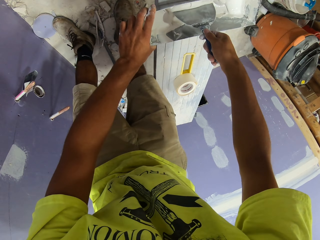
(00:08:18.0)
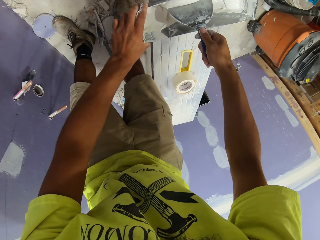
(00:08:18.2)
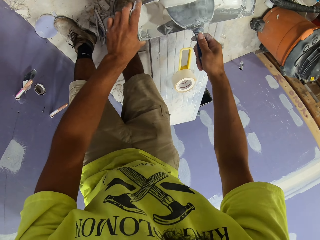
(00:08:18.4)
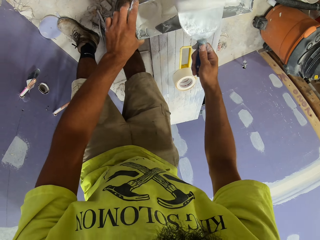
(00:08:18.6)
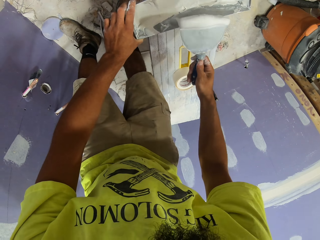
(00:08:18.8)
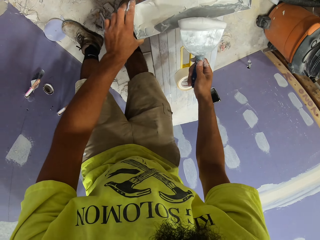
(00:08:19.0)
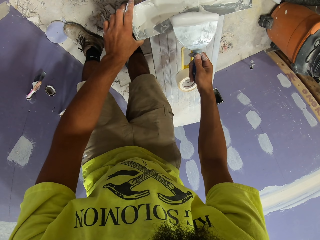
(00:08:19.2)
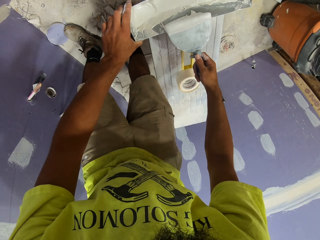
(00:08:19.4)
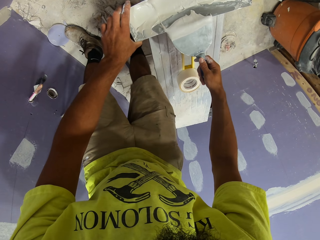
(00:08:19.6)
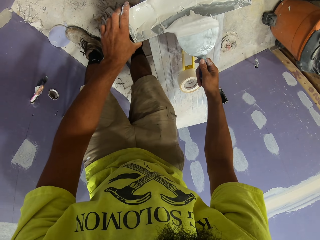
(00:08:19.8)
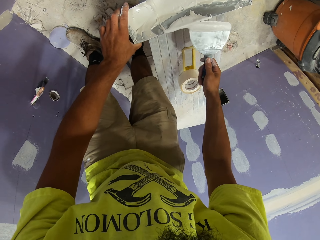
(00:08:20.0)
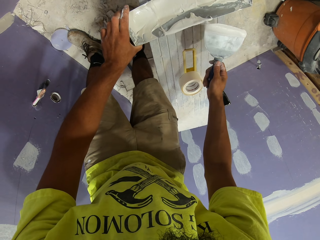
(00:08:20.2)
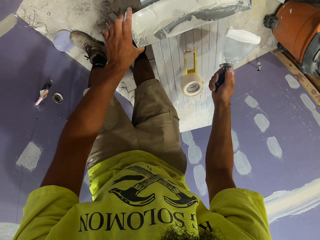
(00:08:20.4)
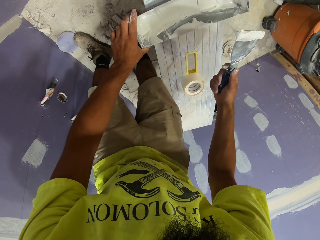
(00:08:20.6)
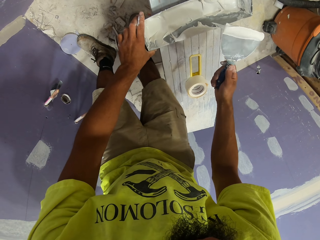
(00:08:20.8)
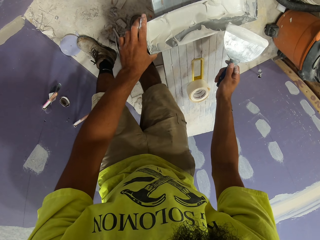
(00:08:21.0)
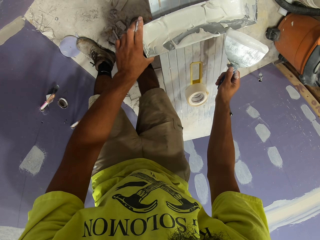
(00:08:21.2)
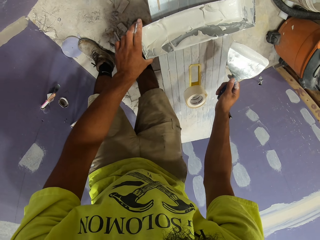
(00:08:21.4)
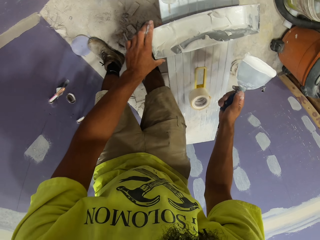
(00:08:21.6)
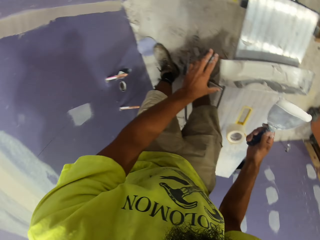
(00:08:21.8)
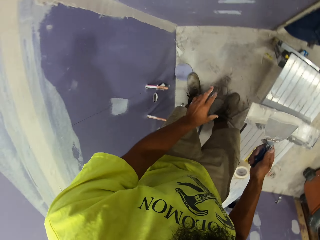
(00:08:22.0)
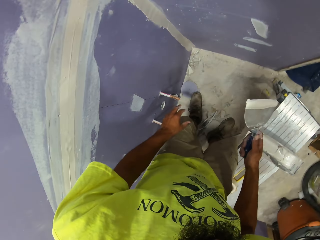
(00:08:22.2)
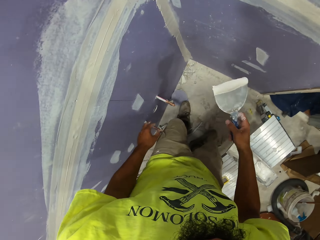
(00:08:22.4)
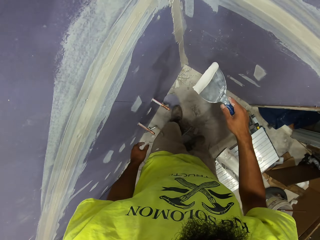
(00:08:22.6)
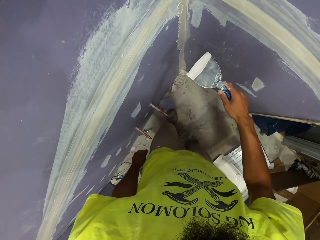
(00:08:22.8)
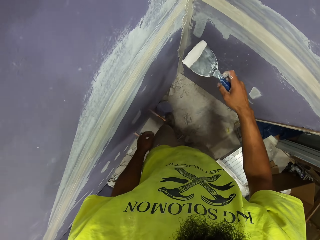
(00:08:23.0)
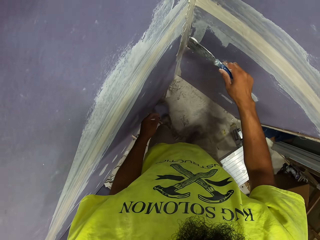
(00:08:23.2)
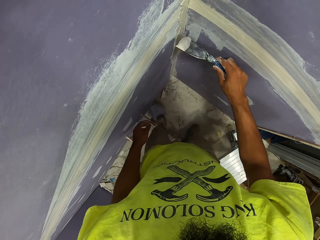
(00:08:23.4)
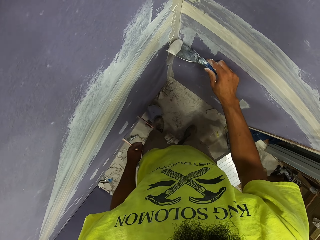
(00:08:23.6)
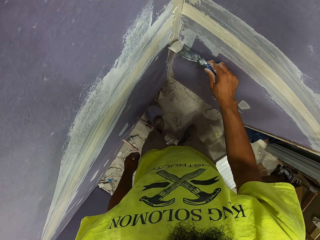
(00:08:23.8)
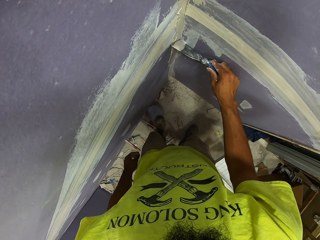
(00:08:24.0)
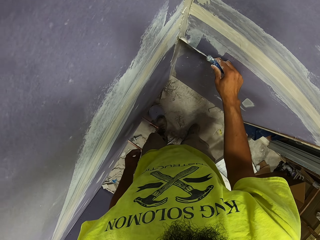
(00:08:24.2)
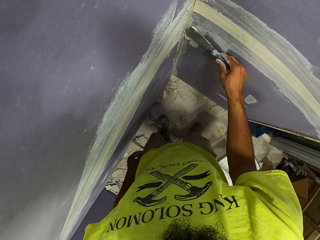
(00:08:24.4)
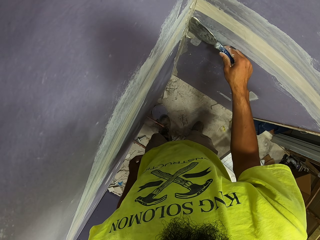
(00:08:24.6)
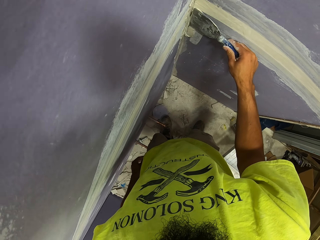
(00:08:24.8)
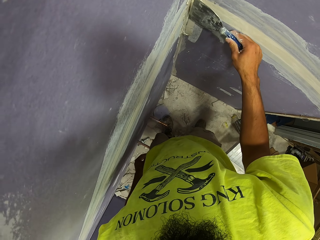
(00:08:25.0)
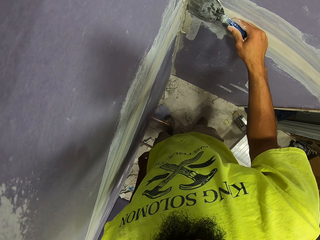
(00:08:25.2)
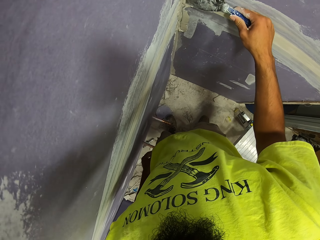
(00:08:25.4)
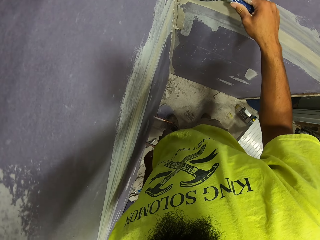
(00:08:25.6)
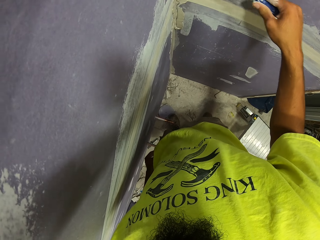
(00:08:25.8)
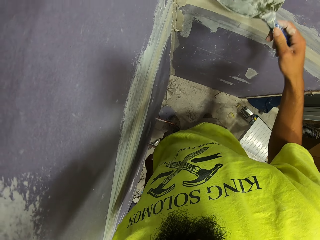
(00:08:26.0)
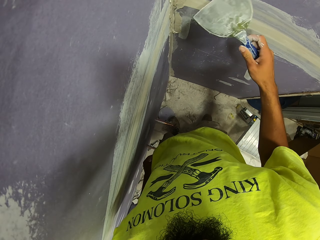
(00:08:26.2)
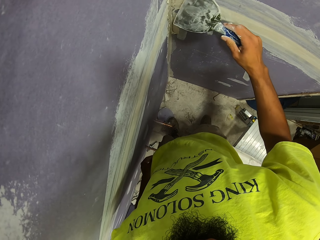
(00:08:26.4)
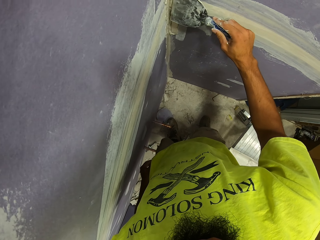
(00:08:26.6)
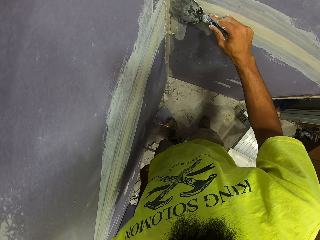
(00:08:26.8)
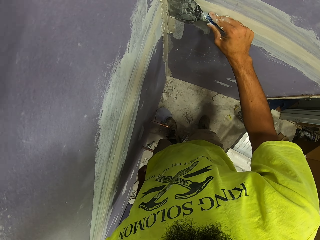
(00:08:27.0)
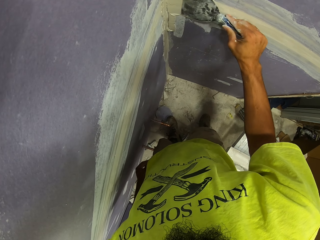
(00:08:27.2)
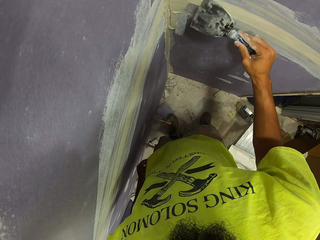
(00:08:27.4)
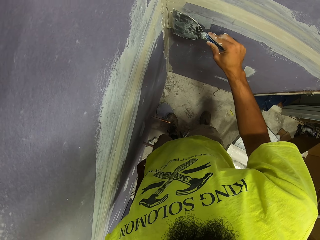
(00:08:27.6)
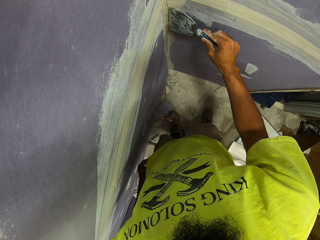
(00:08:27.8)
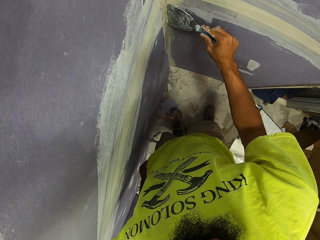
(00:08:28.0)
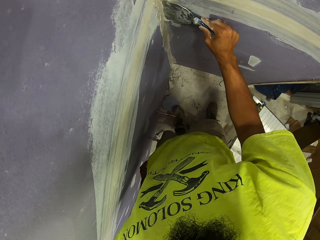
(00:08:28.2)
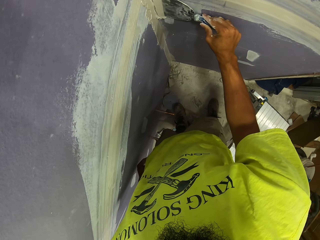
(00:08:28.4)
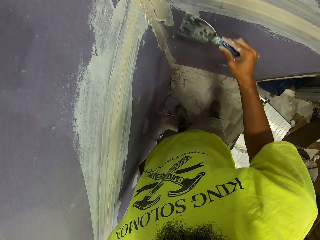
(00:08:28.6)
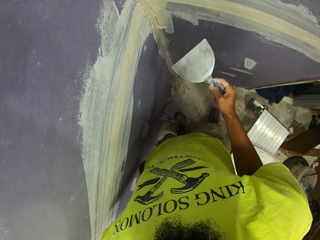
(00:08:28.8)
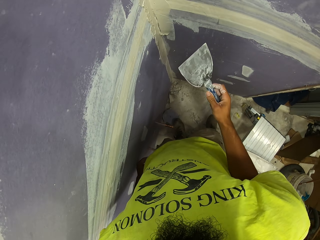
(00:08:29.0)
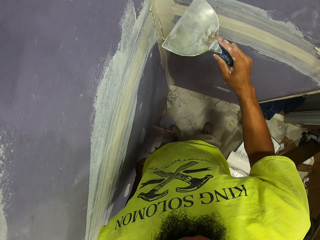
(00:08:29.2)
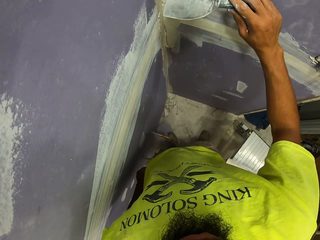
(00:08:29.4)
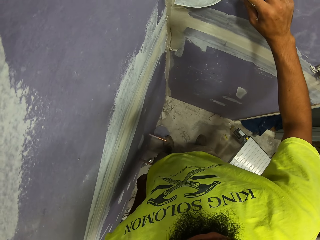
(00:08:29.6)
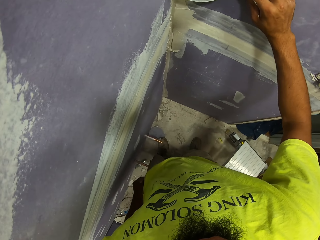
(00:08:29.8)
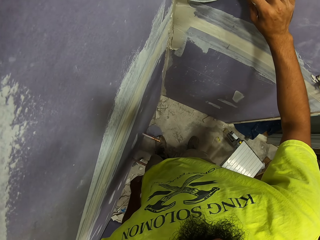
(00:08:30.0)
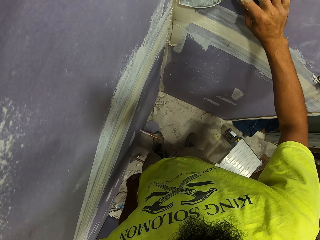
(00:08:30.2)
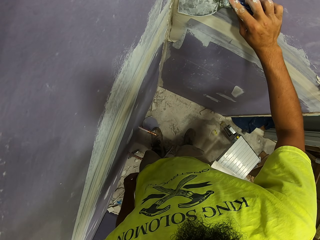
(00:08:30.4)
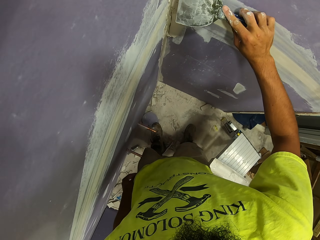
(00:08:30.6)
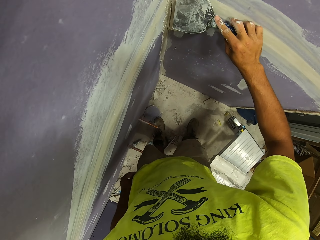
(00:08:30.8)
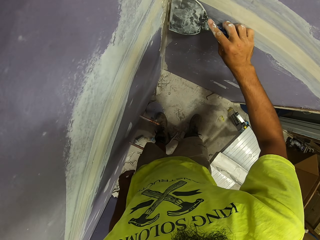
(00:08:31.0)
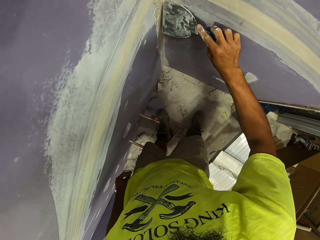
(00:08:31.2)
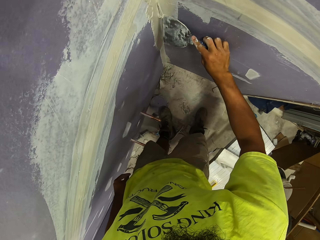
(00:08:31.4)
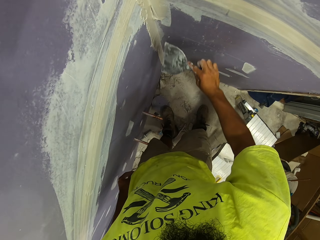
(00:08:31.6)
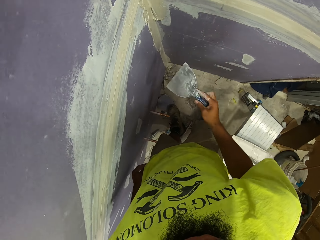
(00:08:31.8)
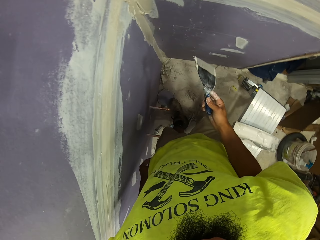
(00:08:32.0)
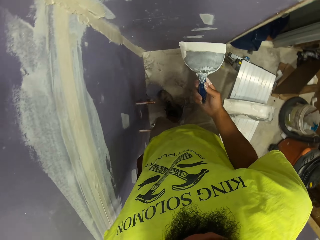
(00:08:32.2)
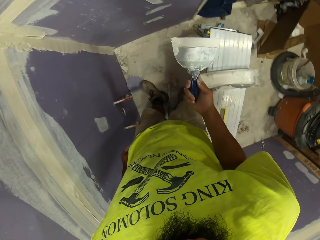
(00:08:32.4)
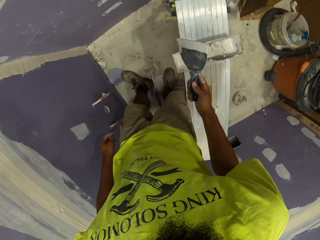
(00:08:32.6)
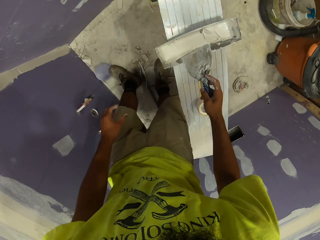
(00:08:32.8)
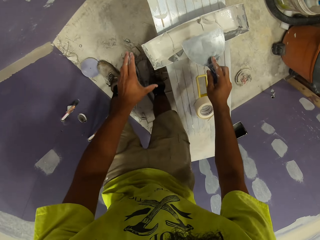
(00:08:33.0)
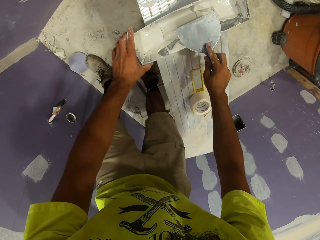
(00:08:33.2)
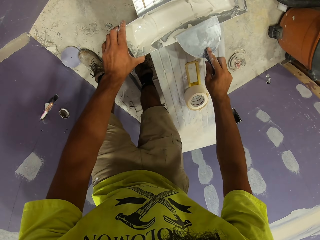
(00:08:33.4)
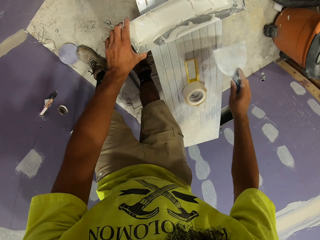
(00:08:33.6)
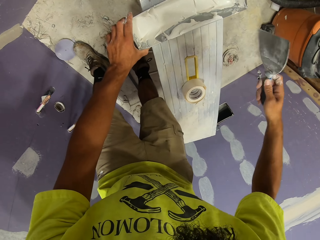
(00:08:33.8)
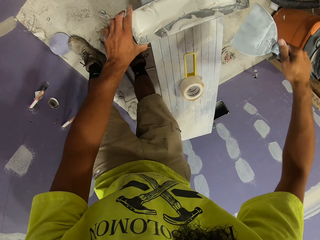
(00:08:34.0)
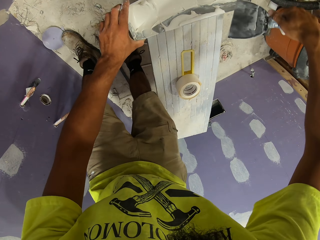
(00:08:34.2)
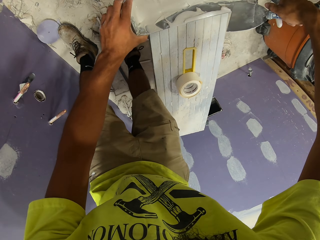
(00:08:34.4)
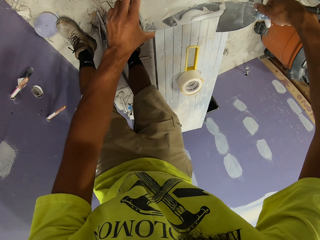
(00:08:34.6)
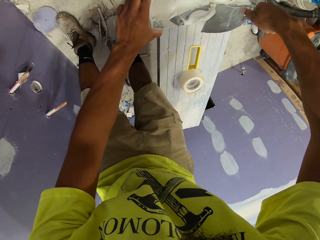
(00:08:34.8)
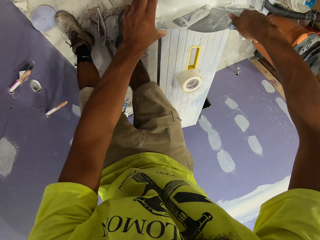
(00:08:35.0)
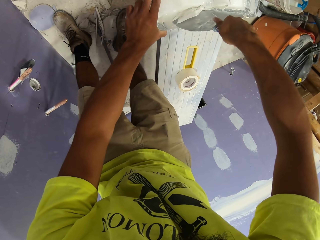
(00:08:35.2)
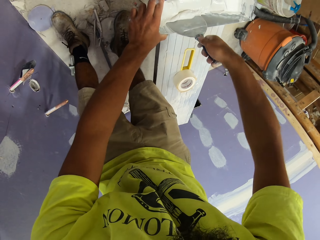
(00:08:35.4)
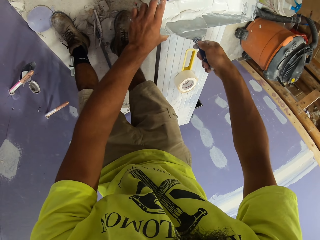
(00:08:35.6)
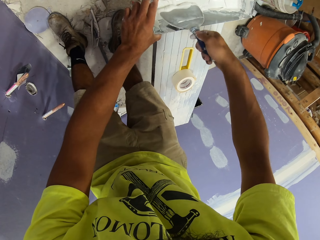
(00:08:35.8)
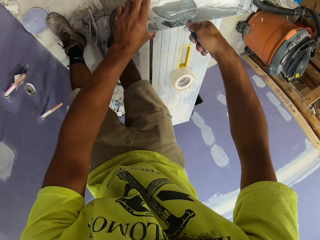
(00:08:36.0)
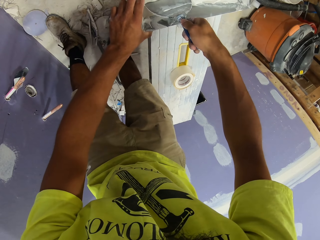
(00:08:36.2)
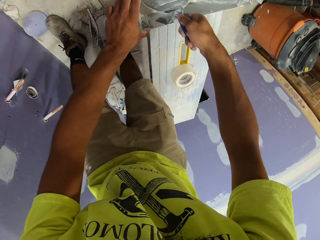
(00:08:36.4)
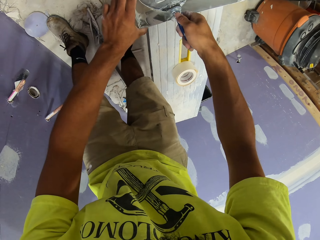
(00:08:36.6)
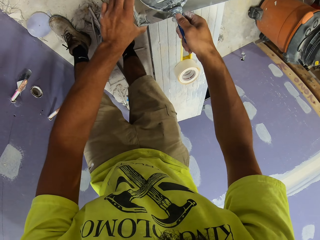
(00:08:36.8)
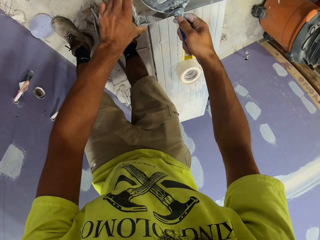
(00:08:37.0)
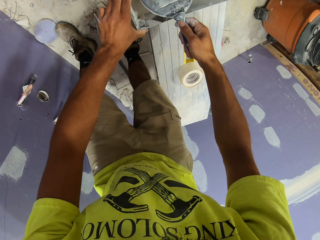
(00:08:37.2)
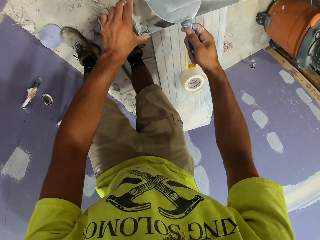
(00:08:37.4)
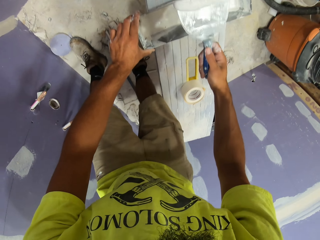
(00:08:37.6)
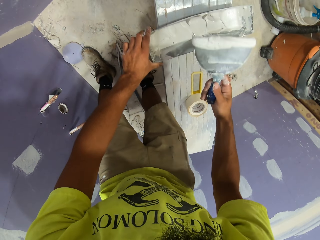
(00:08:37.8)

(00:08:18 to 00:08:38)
The camera wearer scoops paint using the paint scraper. They apply paint on the wall. They scrape off paint from the paint scraper. They wipe something. They scoop paint using the paint scraper.

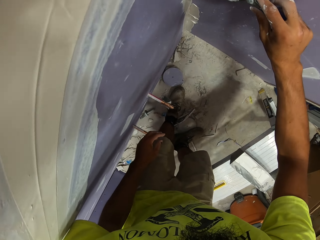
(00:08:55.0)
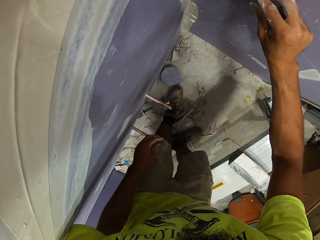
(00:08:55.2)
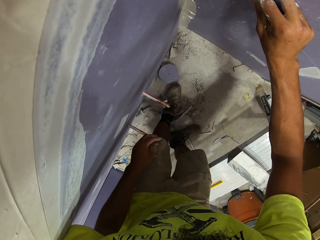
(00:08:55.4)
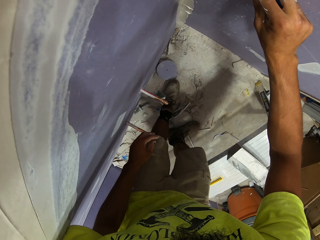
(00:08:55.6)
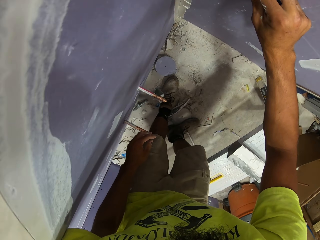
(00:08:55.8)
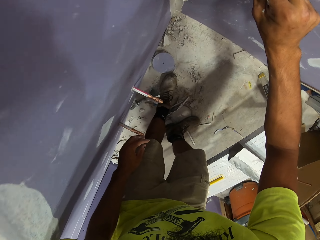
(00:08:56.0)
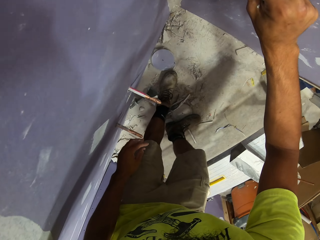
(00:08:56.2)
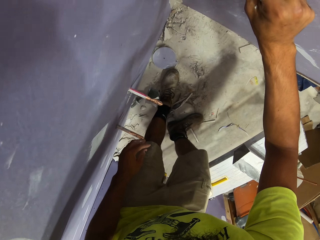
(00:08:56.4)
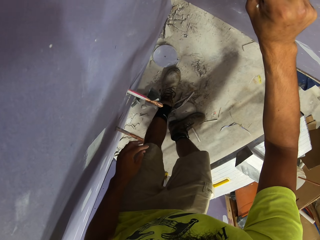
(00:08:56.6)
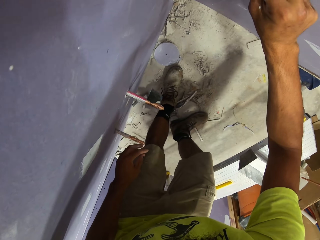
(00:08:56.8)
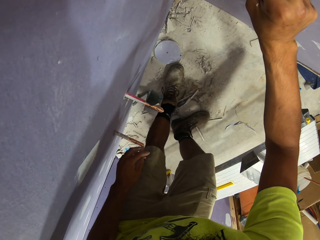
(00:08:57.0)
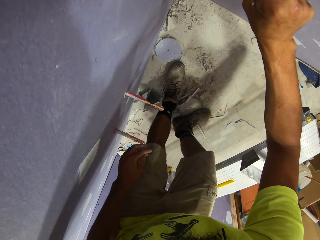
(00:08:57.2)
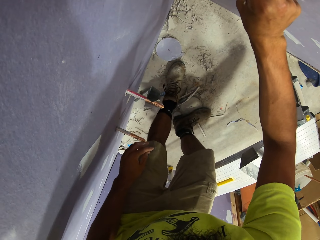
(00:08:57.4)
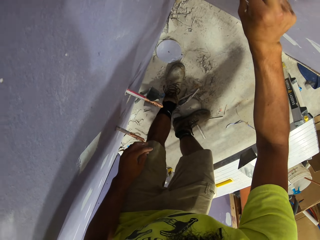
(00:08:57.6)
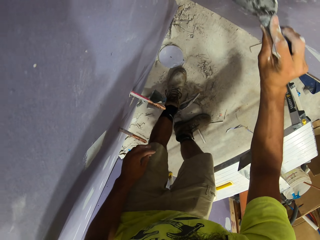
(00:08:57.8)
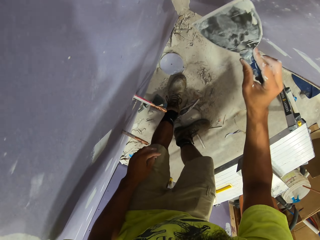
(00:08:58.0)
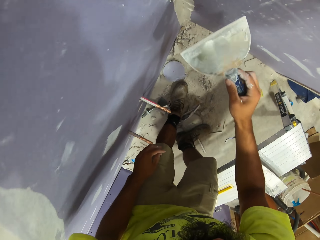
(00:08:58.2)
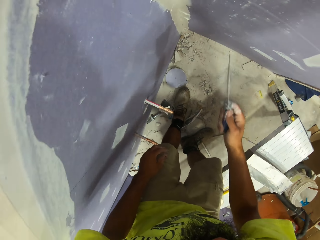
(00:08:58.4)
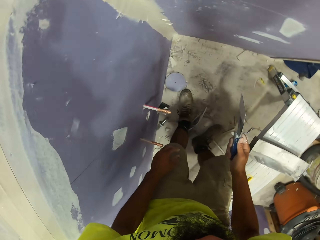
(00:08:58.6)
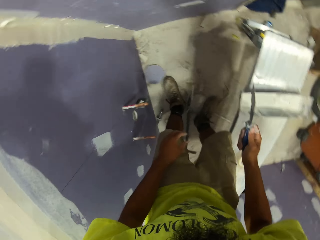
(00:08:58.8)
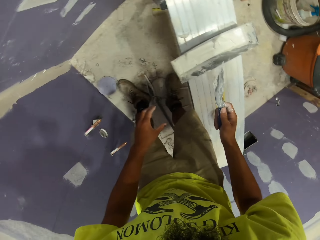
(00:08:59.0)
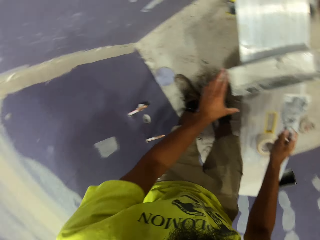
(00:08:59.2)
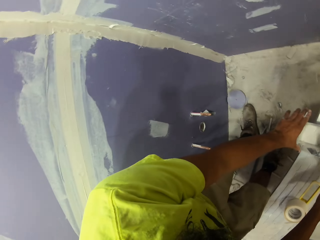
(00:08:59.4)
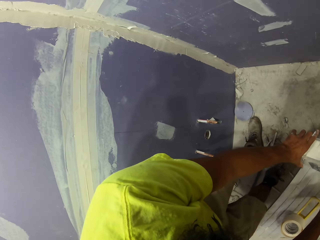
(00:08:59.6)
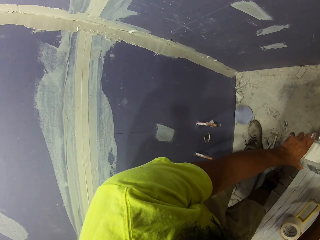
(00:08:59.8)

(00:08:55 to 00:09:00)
The camera wearer applies paint on the wall.
